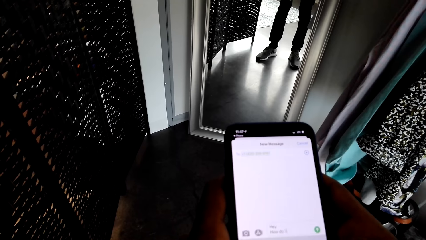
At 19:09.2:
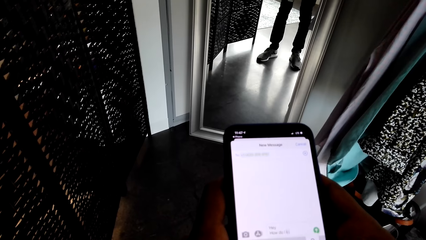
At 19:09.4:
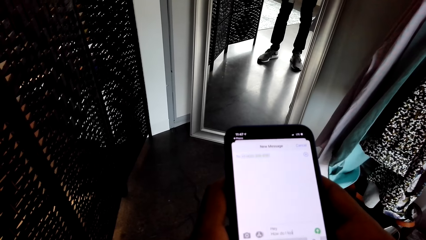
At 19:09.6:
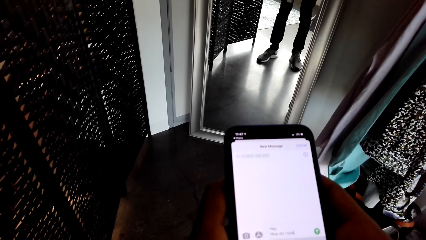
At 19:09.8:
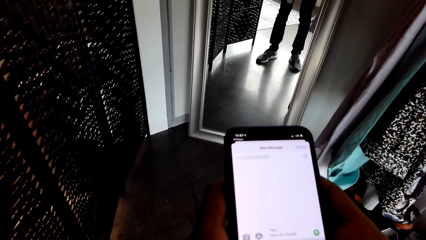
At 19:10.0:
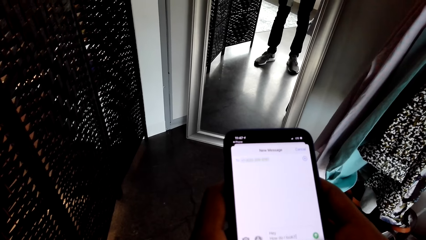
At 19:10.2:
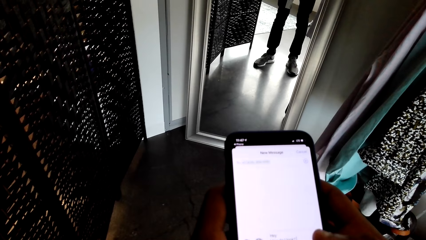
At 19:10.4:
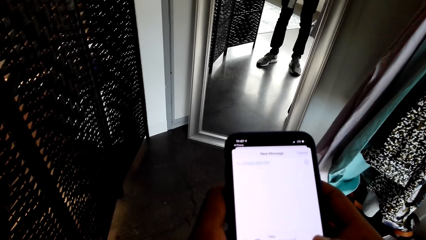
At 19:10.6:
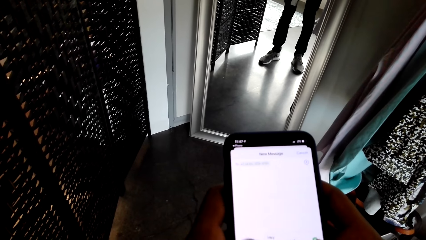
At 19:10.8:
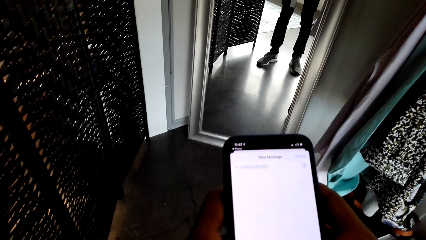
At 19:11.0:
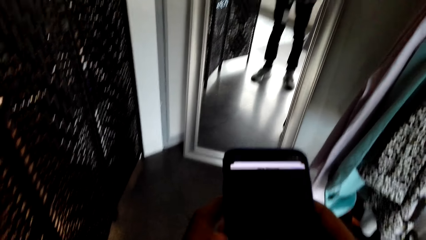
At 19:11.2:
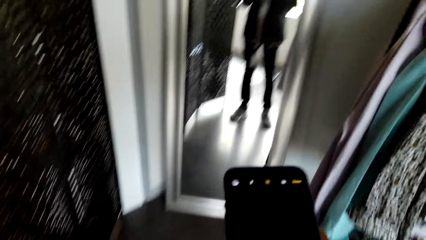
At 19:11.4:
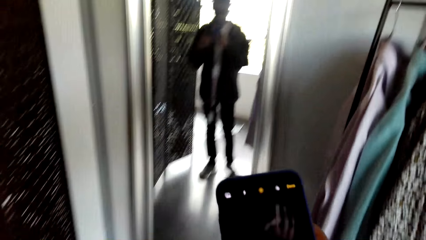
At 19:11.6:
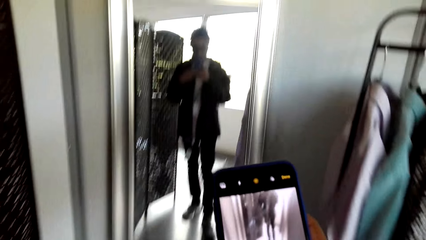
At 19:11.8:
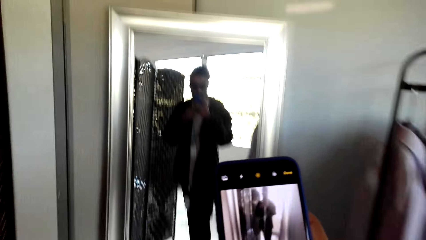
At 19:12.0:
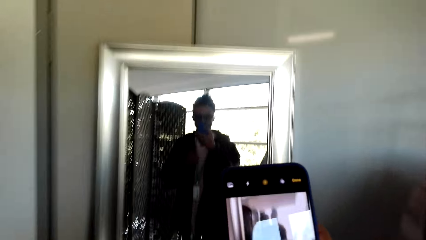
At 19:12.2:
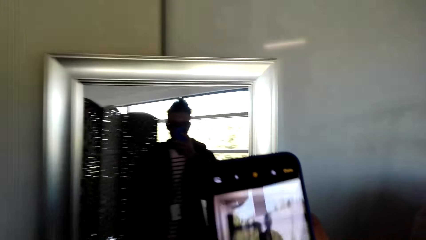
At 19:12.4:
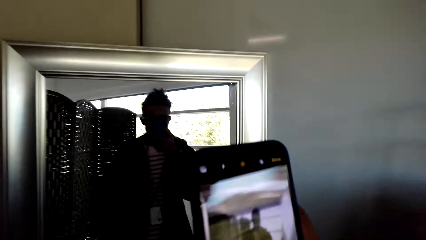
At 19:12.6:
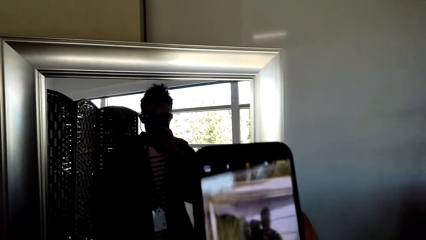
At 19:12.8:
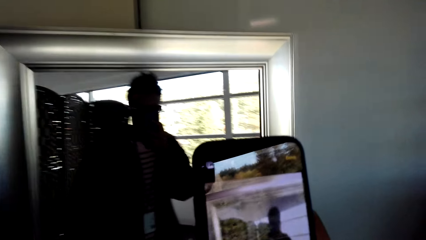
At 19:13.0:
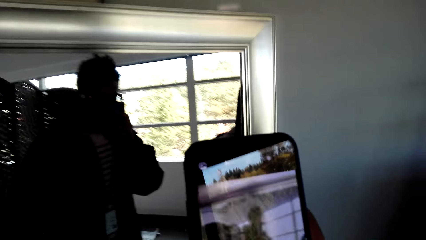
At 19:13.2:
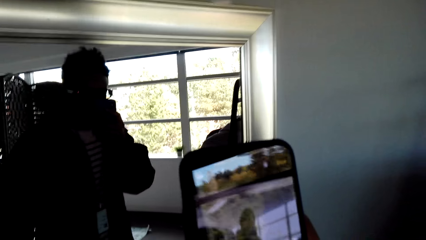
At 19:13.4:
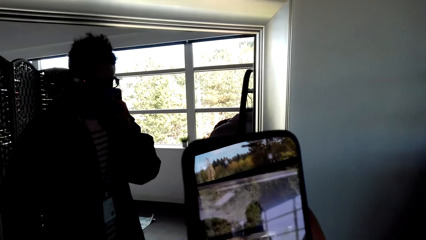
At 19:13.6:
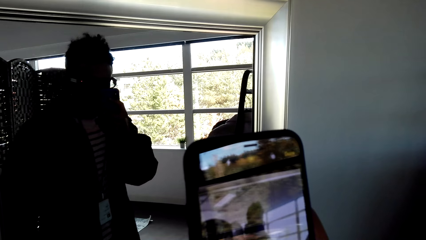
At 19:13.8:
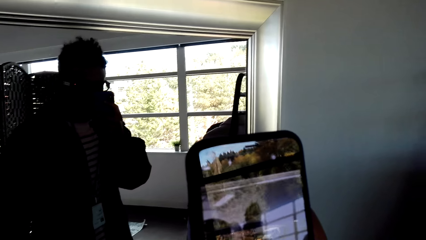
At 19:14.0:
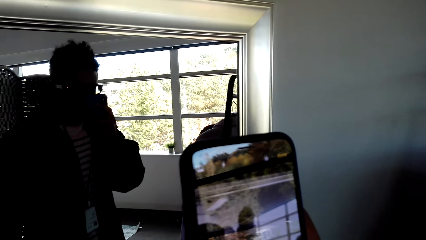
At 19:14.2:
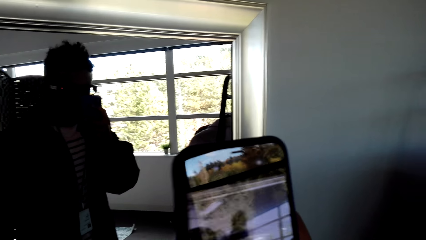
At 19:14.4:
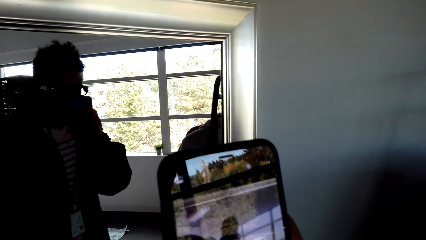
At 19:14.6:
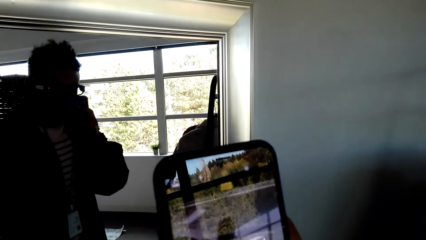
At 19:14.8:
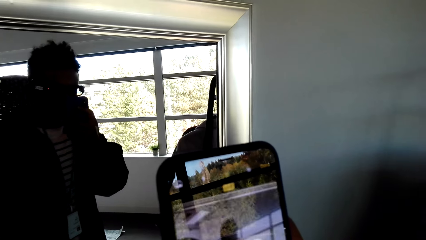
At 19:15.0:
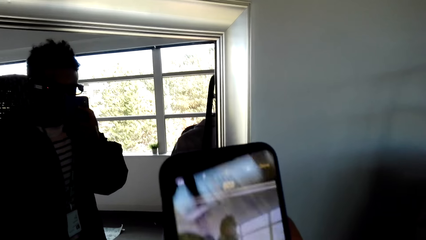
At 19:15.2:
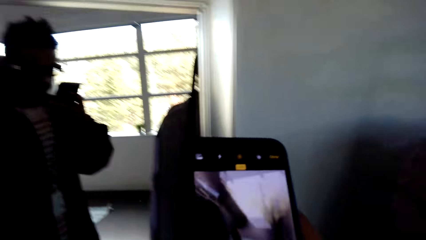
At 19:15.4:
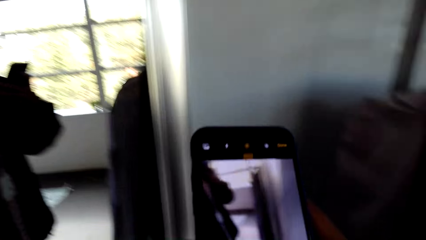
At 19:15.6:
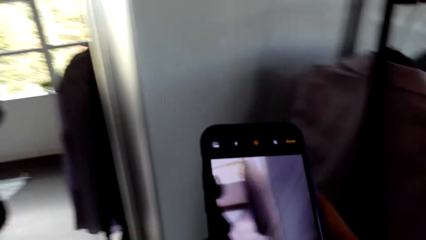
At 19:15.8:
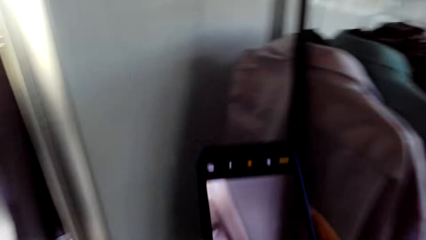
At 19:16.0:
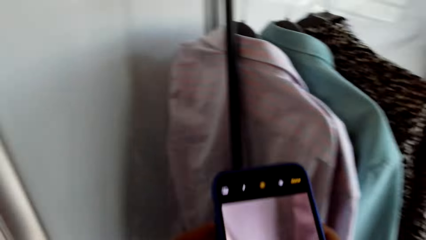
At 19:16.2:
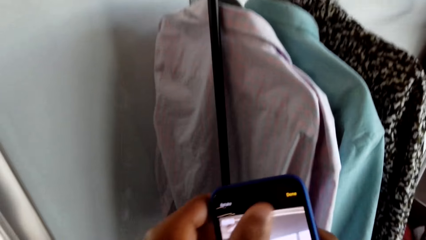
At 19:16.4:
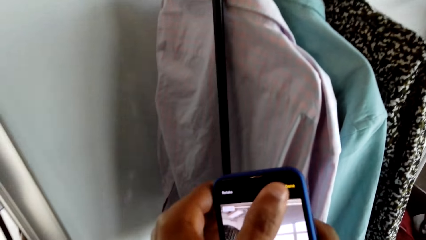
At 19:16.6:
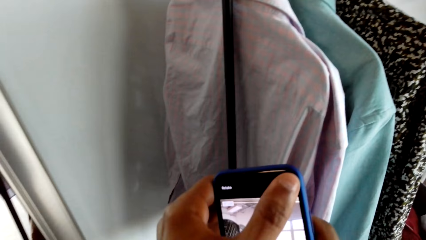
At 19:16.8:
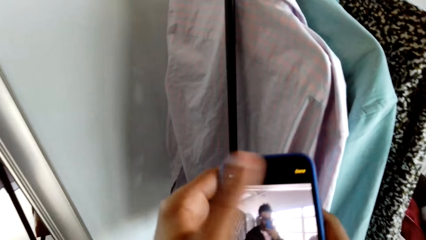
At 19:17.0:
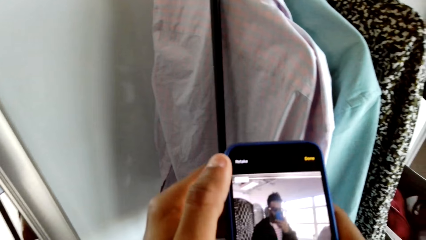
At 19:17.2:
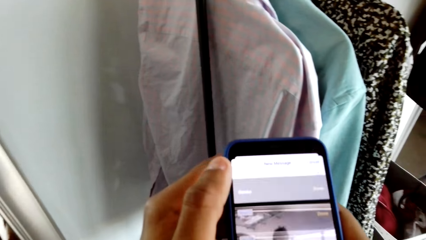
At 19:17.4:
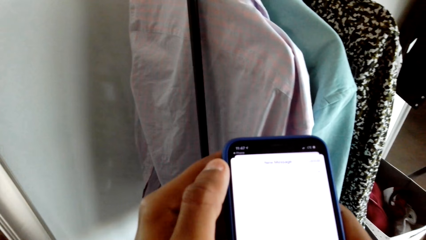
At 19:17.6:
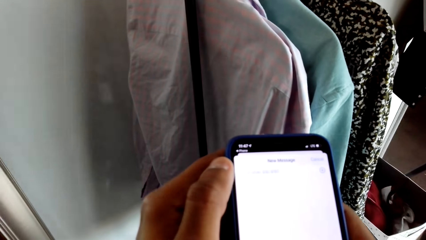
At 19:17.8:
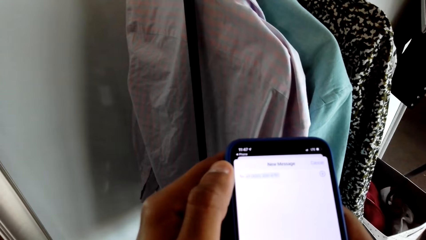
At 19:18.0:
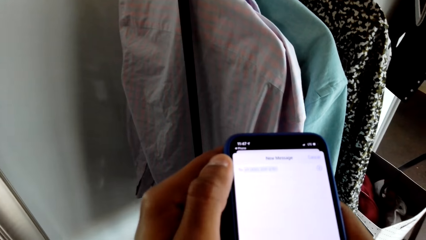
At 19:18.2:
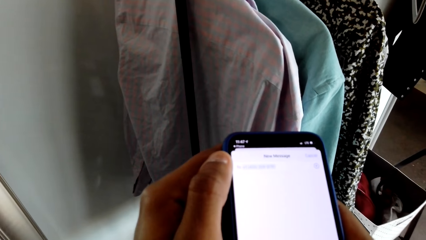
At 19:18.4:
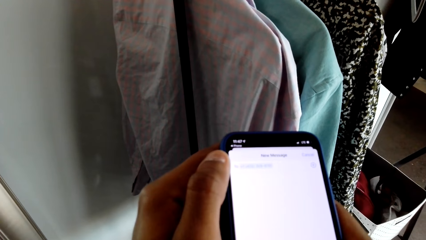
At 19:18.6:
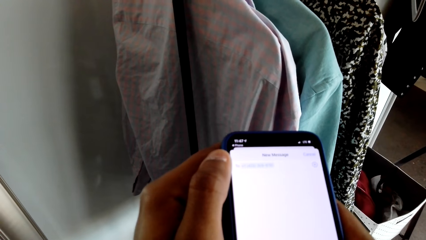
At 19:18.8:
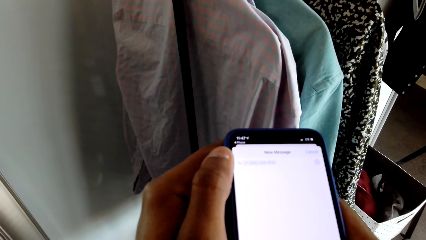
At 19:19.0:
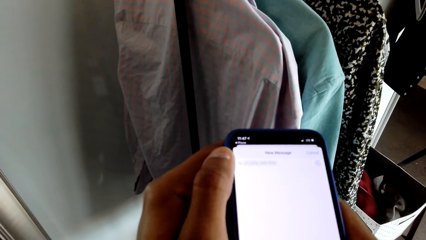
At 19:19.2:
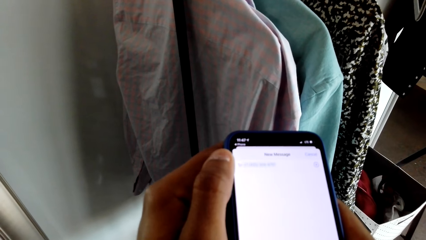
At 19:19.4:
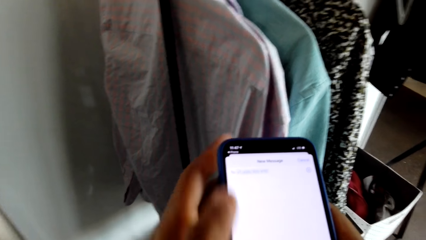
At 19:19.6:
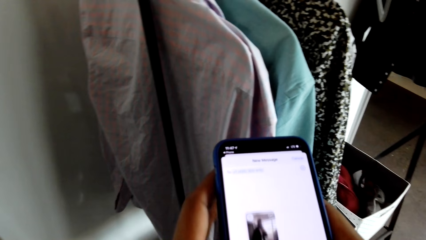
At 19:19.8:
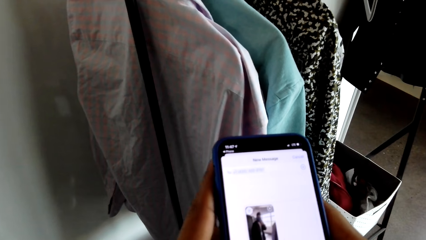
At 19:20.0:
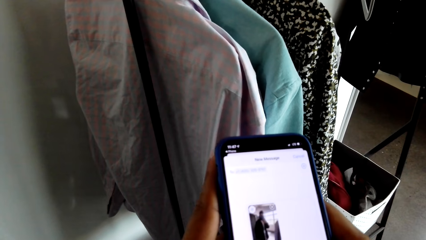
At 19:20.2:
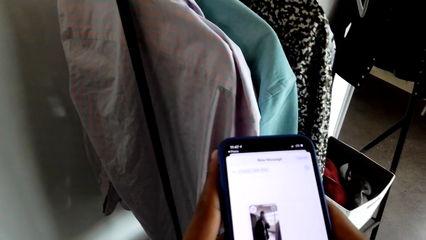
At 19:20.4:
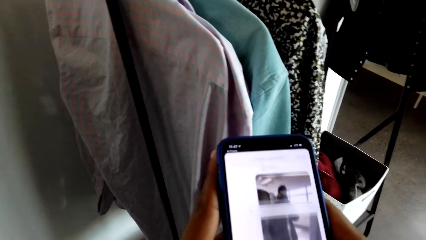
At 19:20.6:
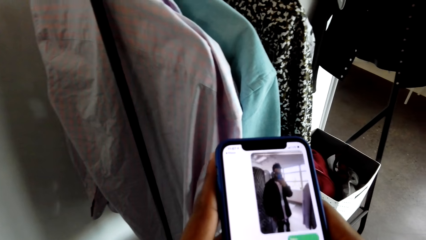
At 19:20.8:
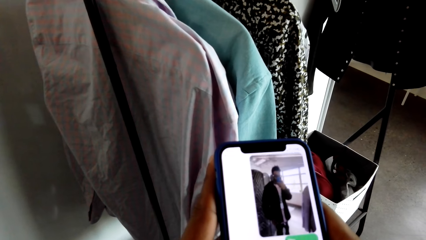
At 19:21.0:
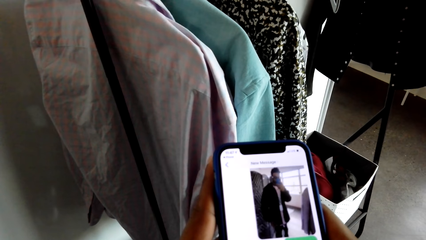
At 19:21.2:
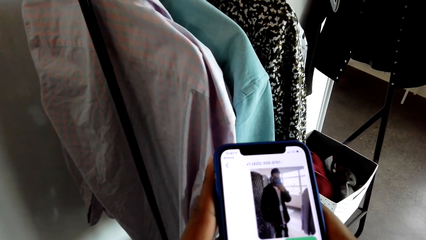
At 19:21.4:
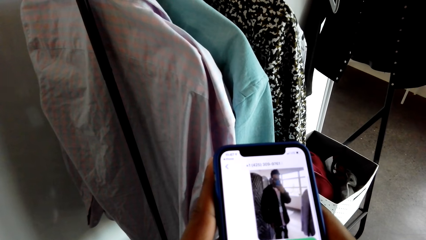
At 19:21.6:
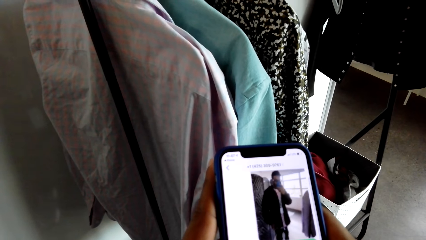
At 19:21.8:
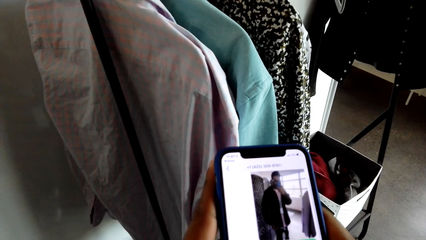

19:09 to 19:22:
The camera wearer takes photos in front of the mirror. They scroll through the phone.

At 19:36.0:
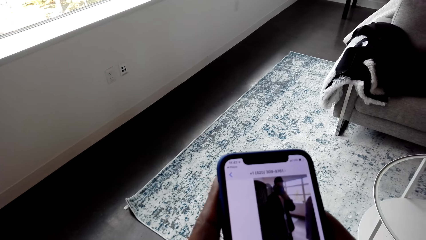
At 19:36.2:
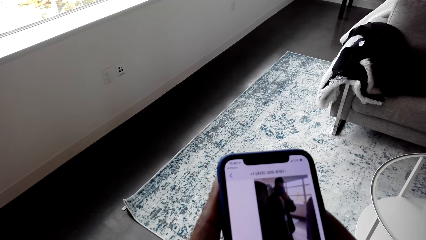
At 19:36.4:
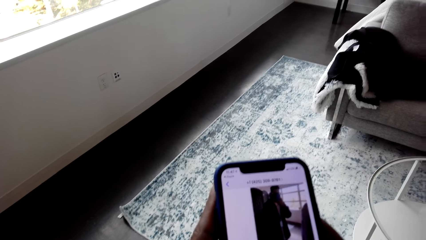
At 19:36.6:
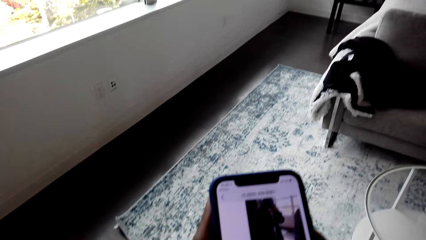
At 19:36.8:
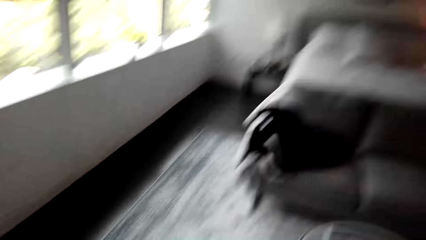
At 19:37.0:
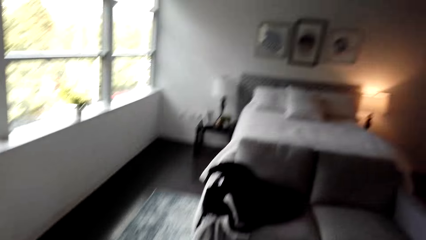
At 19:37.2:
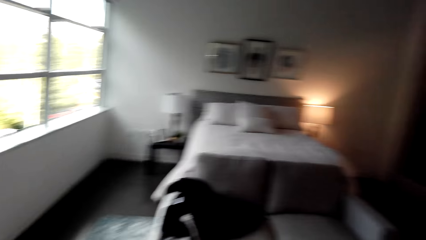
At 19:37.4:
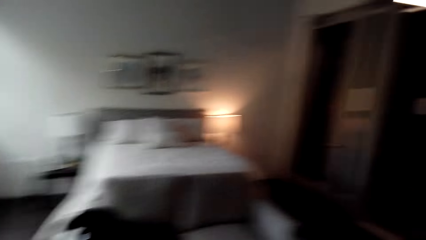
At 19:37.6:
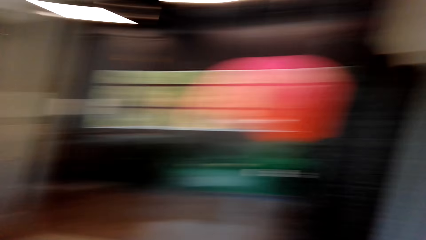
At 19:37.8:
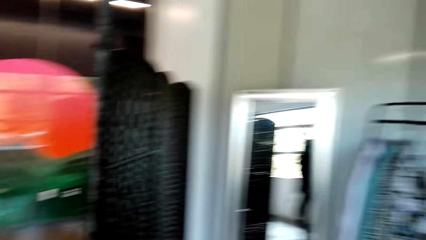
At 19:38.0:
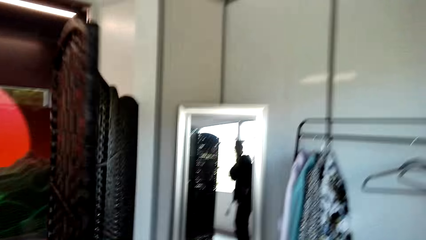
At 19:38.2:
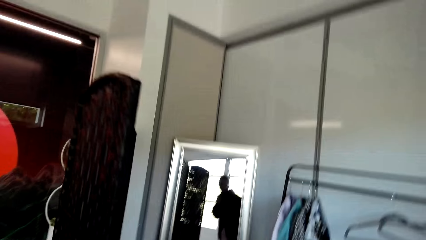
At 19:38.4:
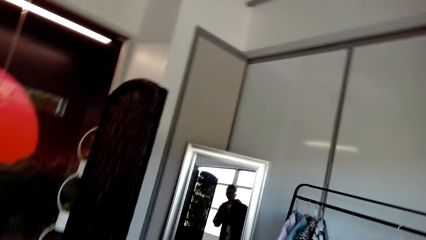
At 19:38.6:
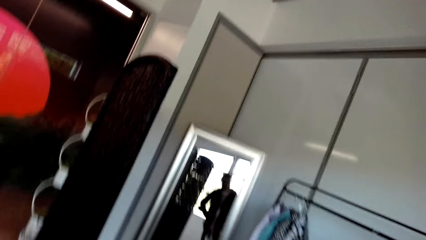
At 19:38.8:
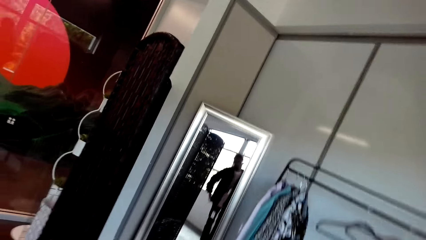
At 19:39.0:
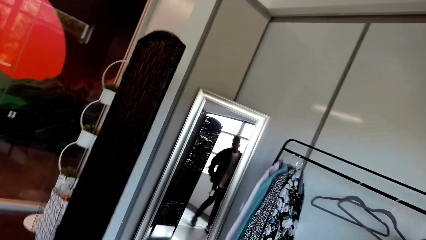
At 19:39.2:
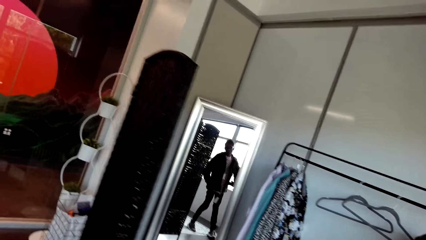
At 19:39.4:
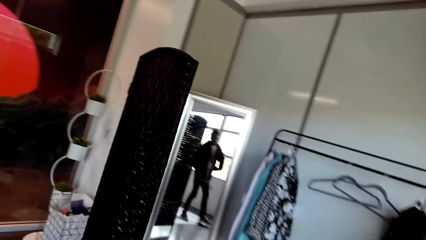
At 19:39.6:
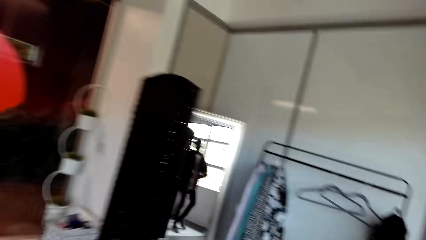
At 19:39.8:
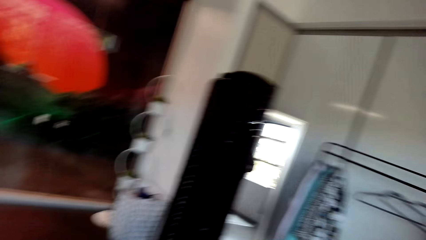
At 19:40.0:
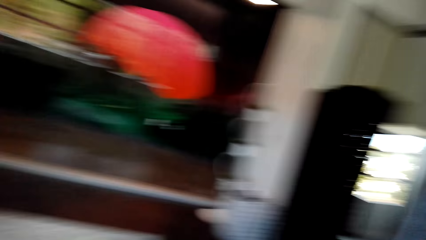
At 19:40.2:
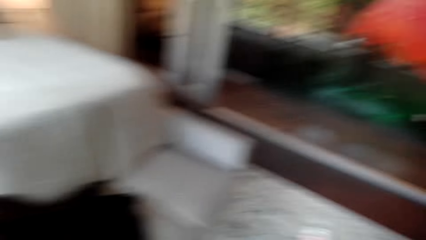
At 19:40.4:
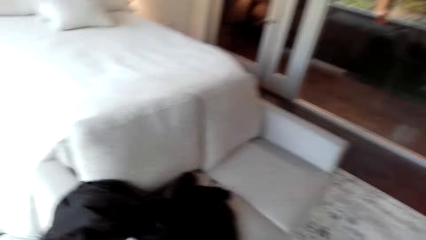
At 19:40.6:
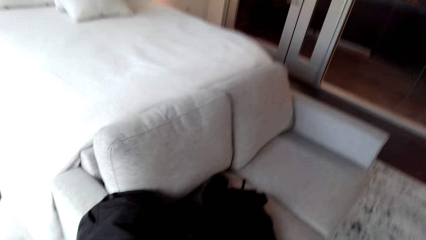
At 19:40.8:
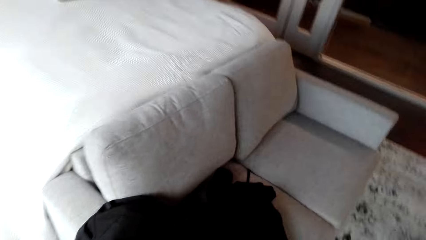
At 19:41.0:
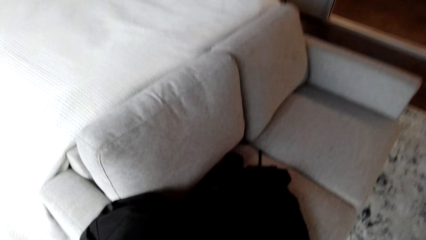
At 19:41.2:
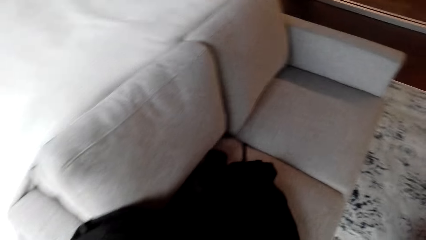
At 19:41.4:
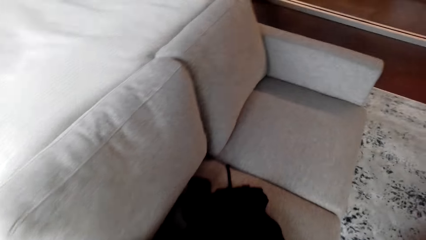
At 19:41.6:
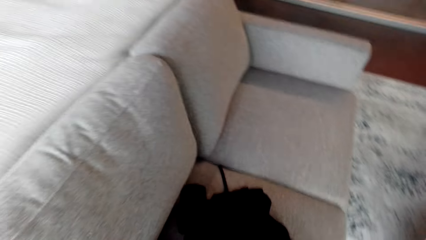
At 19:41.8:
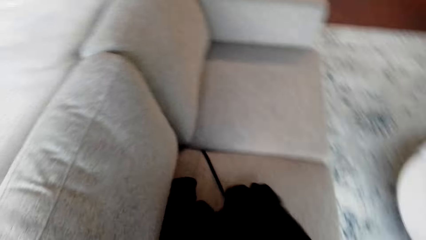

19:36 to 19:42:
The camera wearer looks around. They look at the mirror. They pick up a sweater from the chair.
